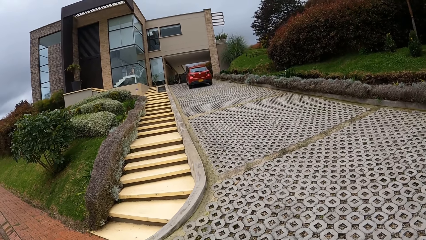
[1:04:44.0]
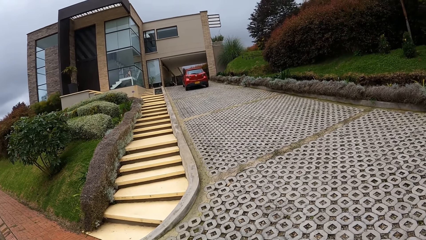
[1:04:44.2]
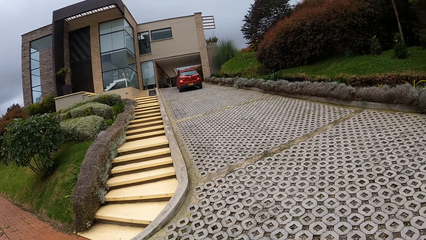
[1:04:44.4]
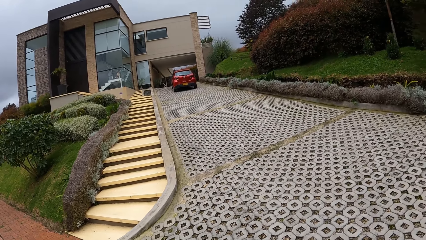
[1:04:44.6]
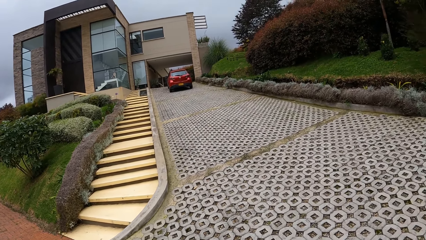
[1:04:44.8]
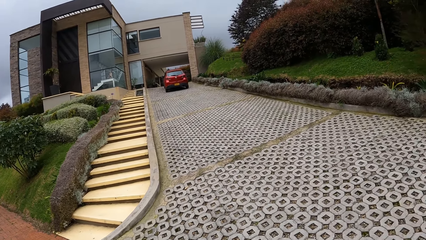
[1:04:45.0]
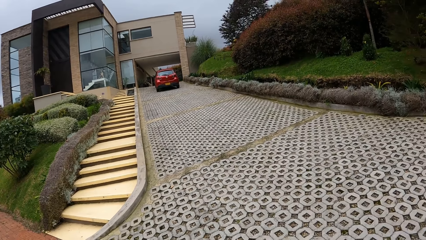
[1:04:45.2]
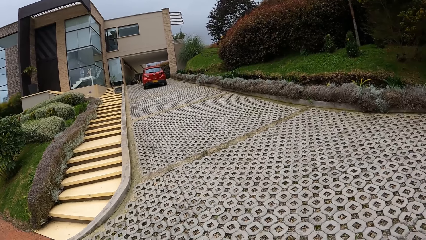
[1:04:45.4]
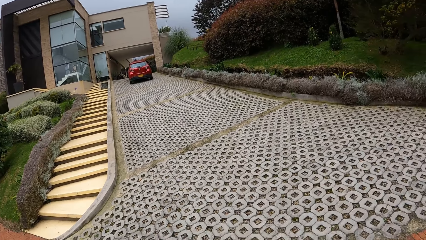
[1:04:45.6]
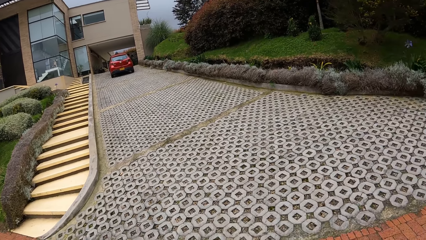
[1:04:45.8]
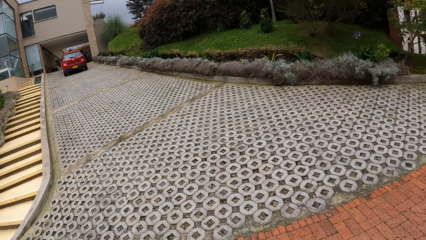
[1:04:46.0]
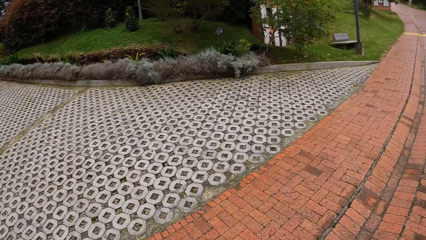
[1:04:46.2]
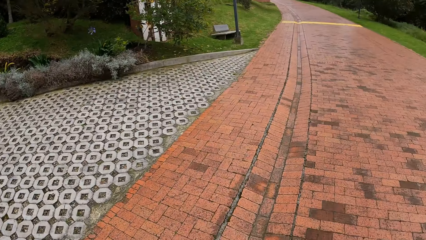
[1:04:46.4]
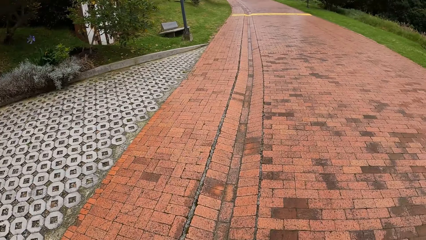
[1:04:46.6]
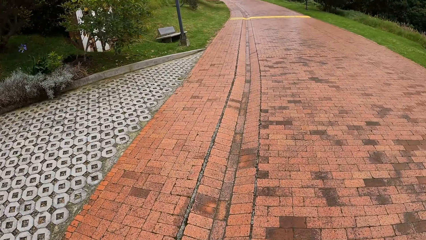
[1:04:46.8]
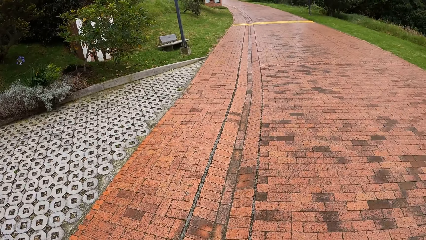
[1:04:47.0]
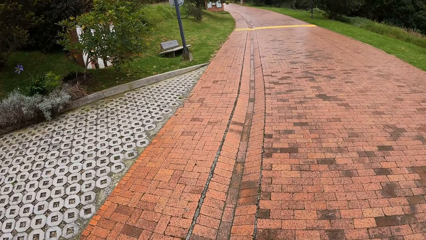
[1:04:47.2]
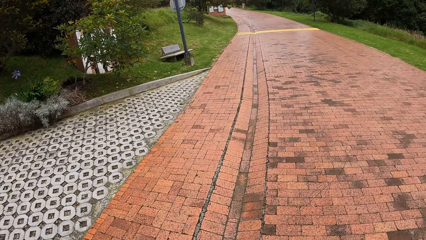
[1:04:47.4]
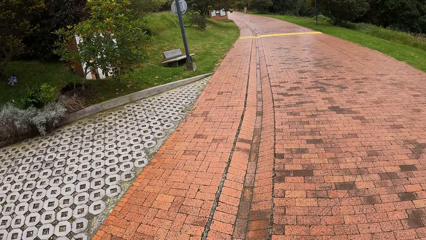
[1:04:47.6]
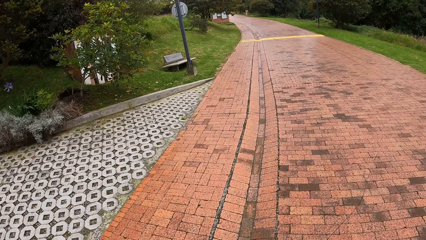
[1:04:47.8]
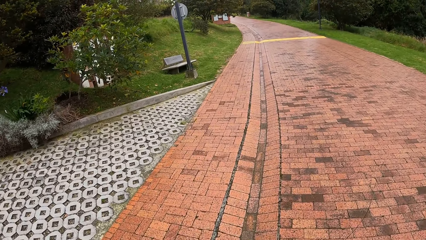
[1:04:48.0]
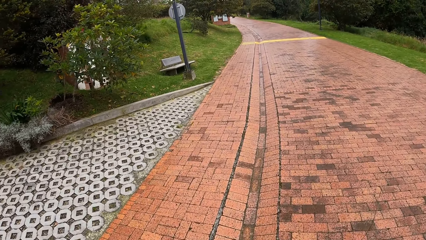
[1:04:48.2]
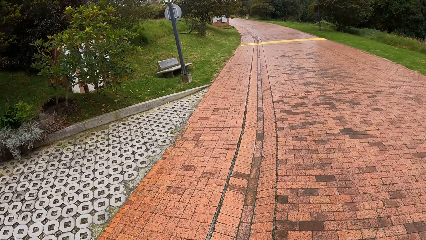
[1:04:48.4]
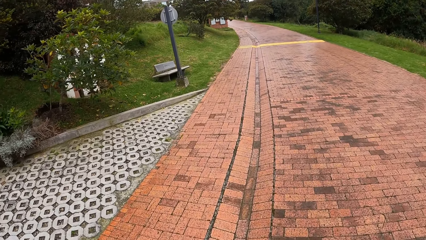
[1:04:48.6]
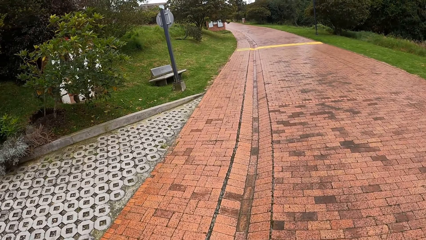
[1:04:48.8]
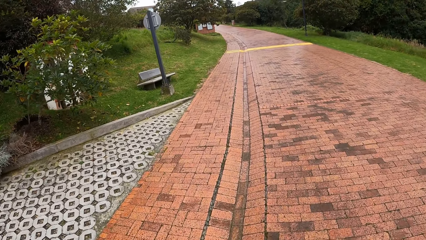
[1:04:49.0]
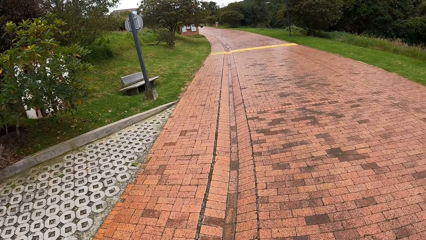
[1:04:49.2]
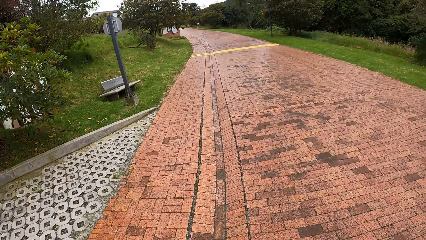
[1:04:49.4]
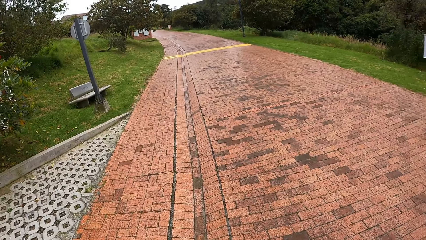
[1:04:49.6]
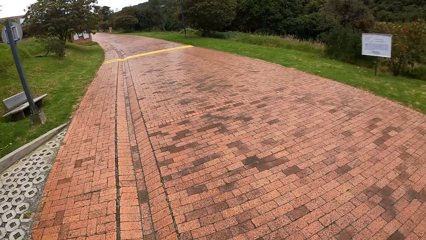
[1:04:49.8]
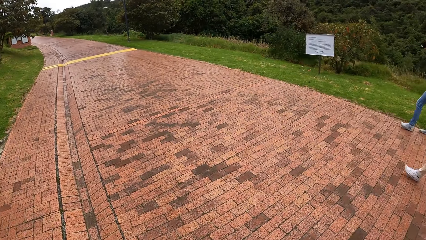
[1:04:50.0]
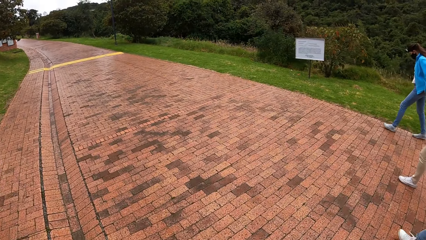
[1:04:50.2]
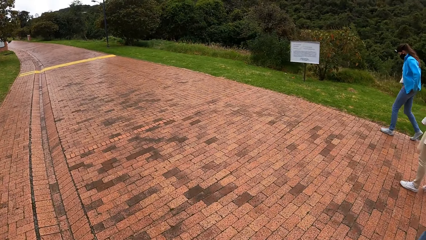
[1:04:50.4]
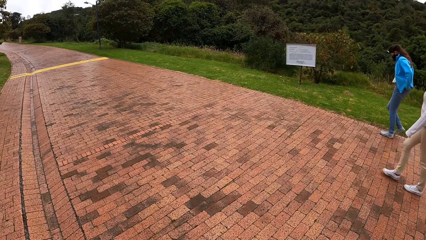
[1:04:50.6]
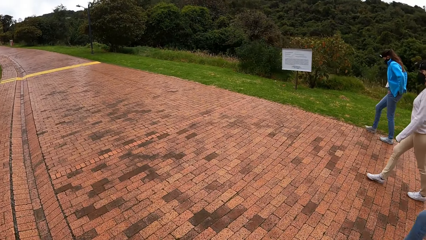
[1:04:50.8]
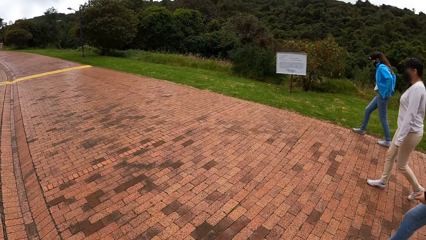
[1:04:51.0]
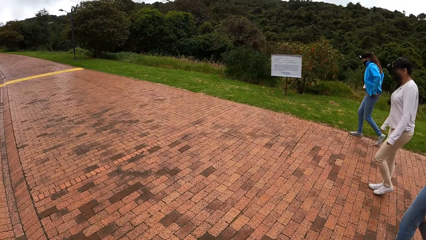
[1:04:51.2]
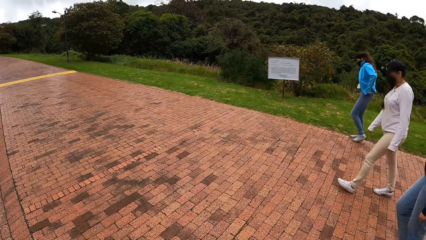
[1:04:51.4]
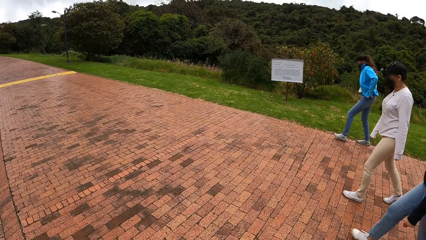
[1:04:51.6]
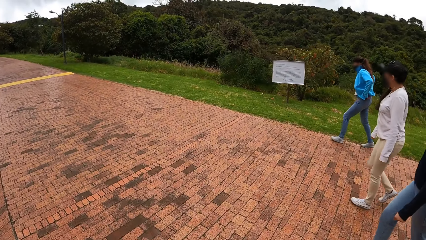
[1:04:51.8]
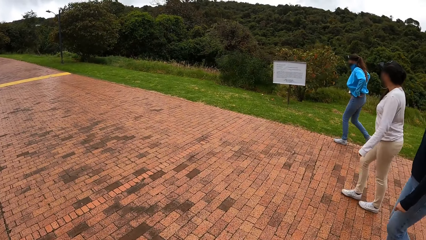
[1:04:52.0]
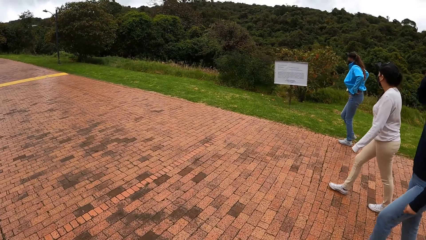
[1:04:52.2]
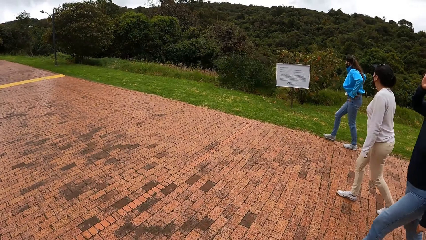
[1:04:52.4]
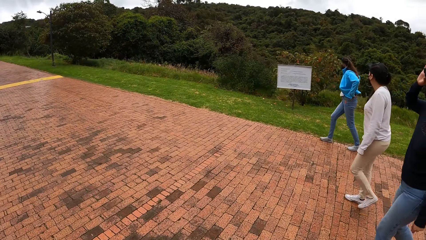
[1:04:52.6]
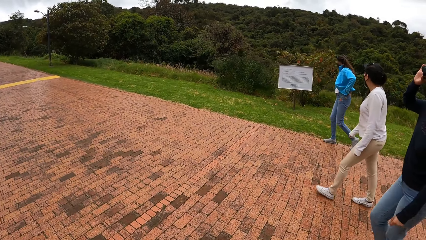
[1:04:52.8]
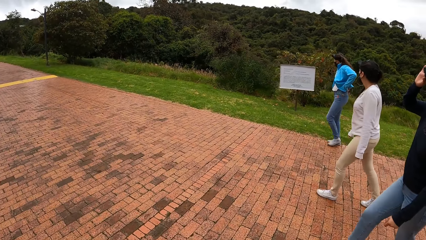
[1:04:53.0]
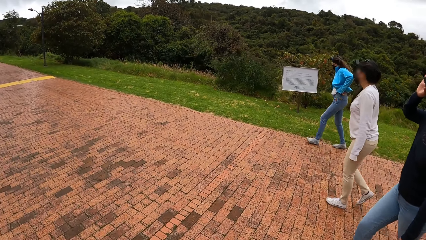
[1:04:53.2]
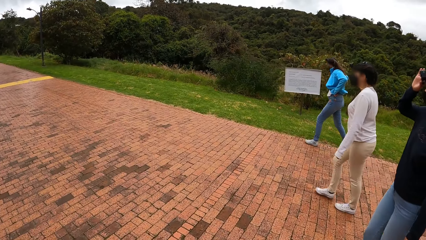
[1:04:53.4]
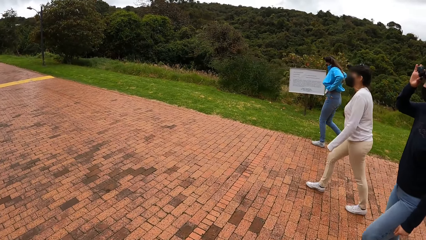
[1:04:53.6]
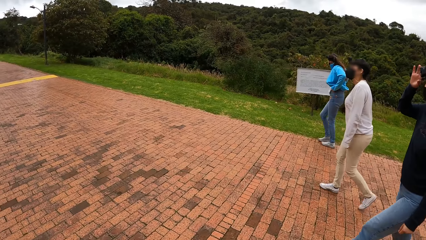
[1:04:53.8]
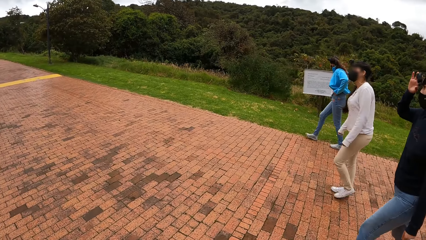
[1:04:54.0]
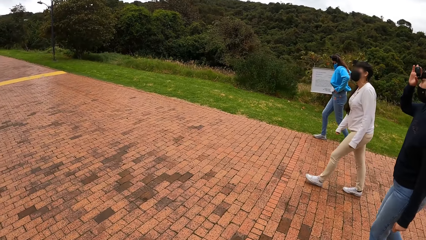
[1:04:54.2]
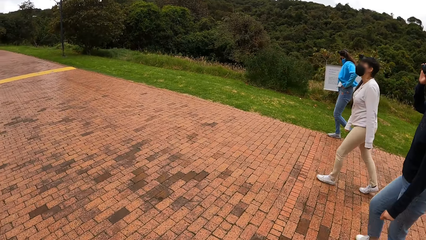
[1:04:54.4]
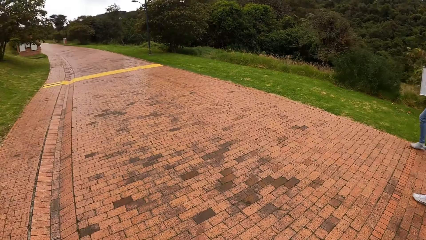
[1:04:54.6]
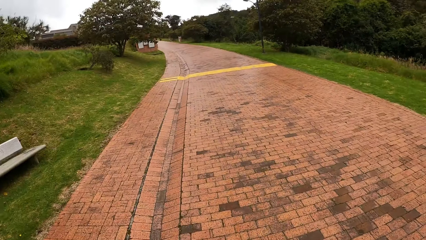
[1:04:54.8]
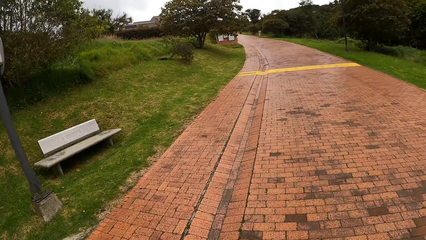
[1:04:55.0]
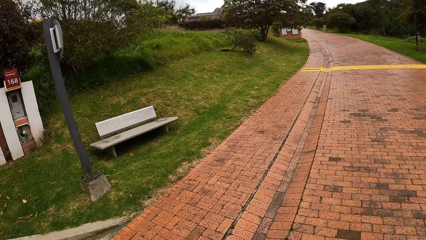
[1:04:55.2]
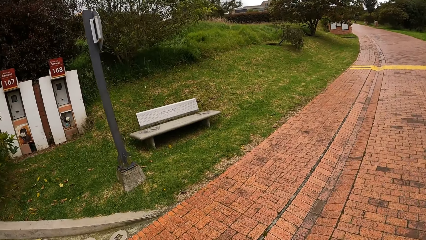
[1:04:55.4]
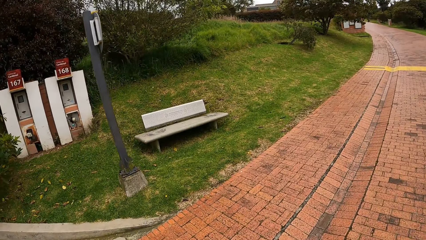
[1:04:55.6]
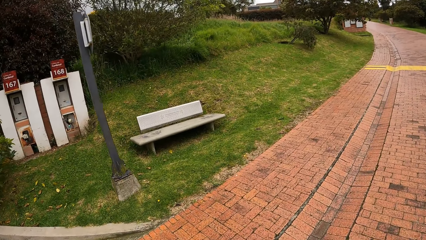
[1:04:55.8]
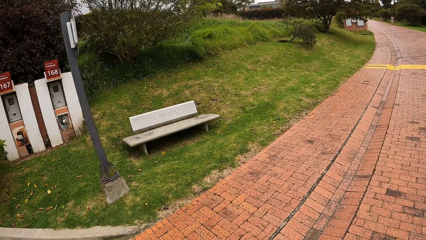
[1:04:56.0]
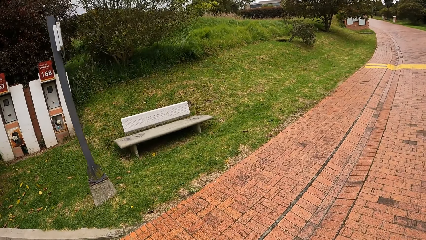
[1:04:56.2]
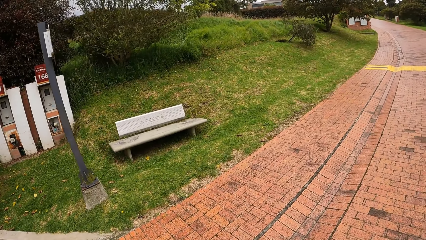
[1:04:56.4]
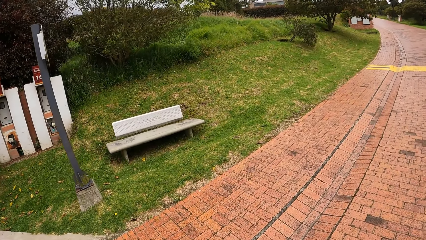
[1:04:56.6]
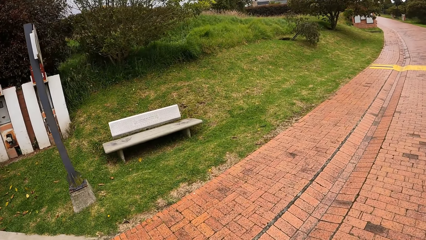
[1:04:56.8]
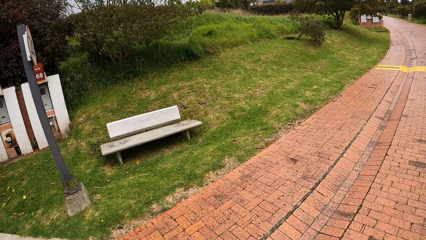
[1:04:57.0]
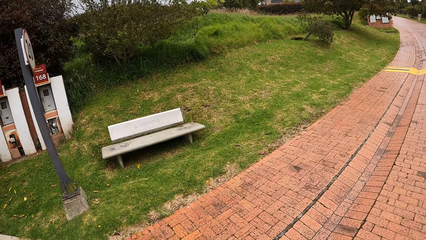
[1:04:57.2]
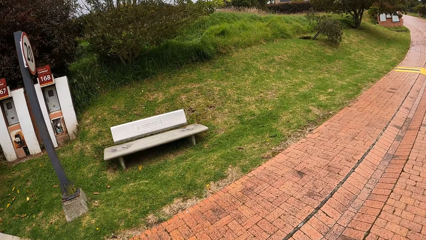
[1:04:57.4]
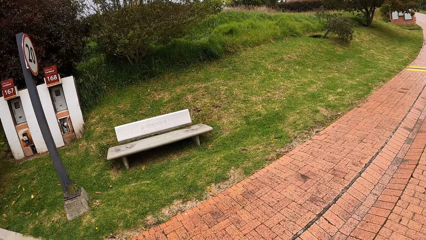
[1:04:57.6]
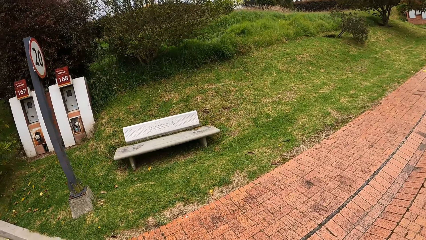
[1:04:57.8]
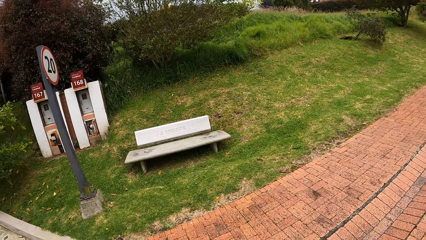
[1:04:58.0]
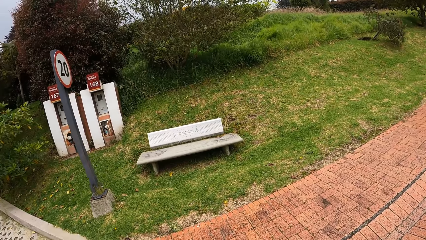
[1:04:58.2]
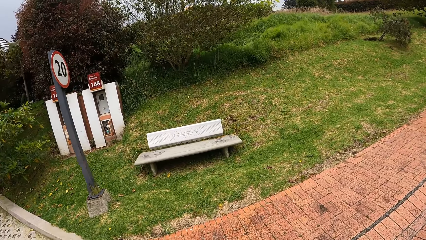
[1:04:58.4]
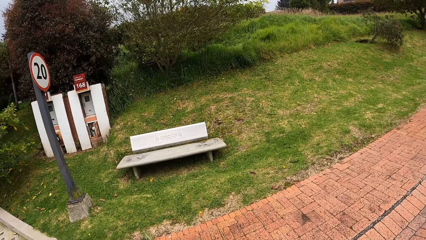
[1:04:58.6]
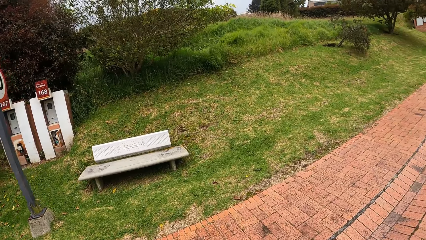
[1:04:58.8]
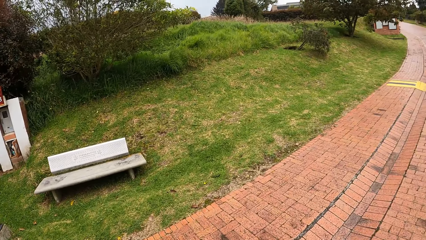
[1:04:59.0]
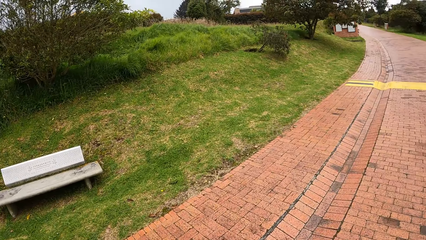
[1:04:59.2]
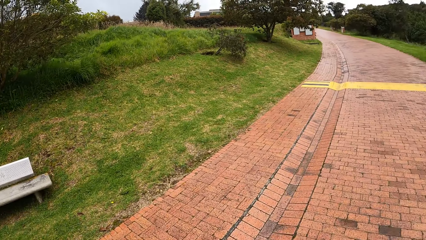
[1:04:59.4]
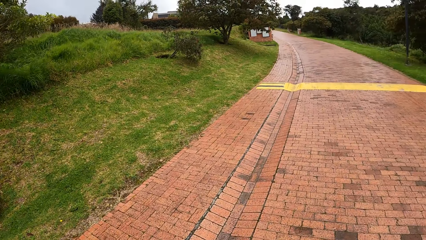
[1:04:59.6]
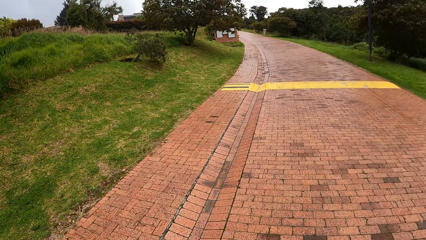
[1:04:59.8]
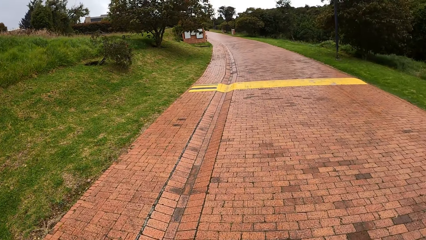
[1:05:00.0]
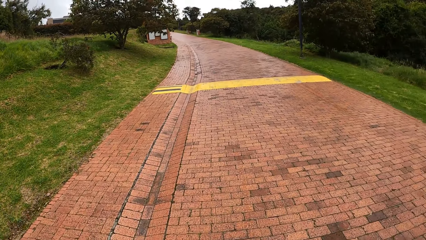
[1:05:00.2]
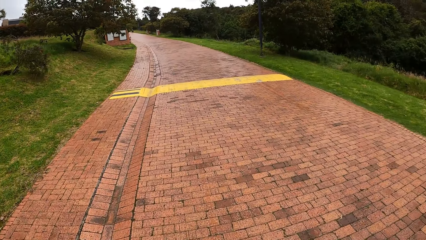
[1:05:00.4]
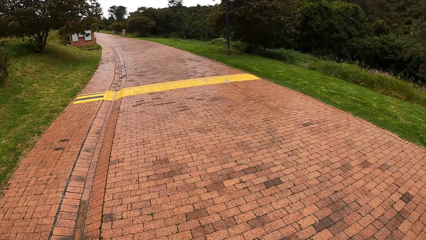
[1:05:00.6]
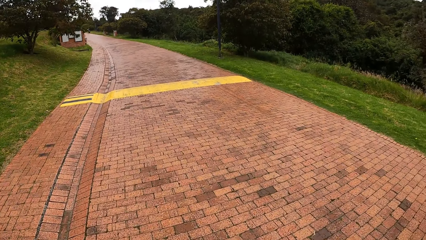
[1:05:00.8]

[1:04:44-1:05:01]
The camera wearer walks on the road with a woman, another woman, and a third woman, at the sidewalk. They look around the area. The first woman adjusts her camera with her right hand. The camera wearer looks at two petrol pump machines by the road.
